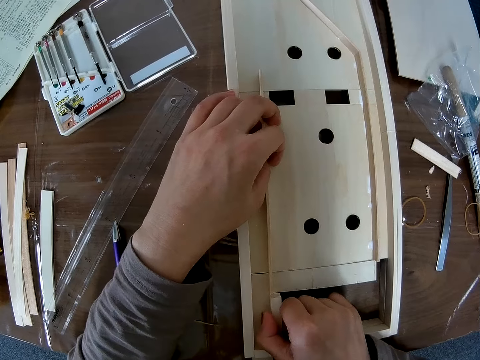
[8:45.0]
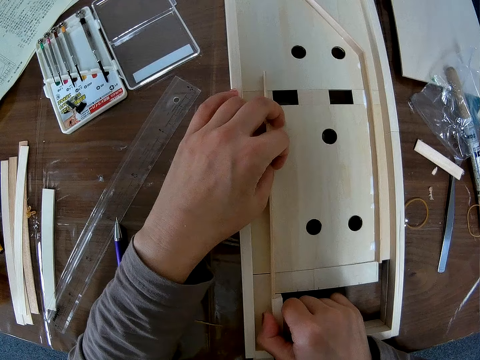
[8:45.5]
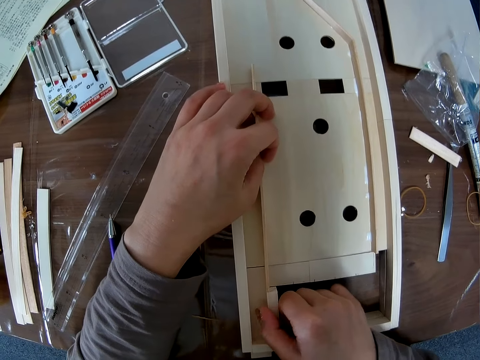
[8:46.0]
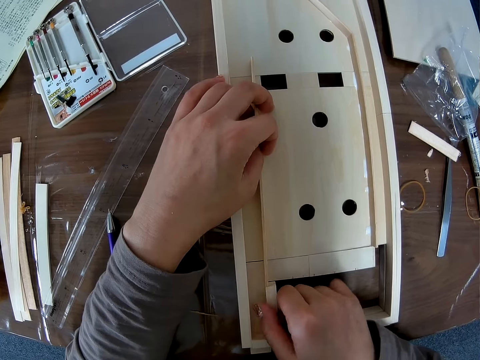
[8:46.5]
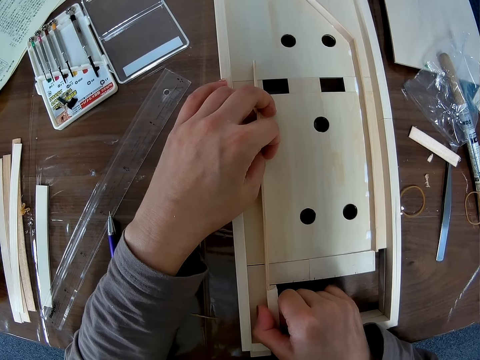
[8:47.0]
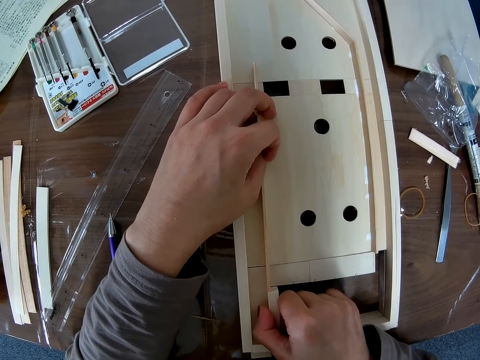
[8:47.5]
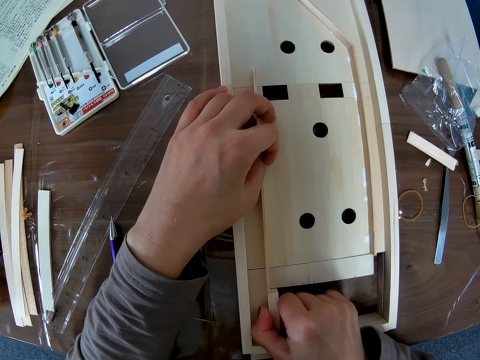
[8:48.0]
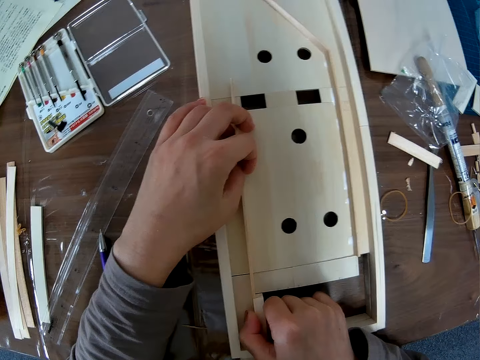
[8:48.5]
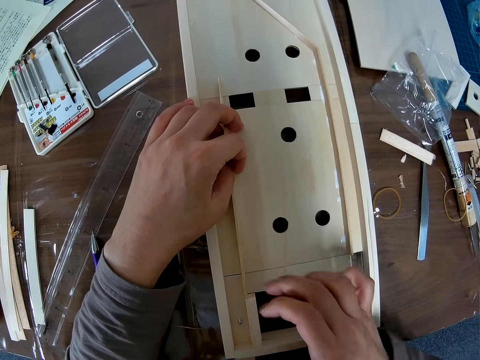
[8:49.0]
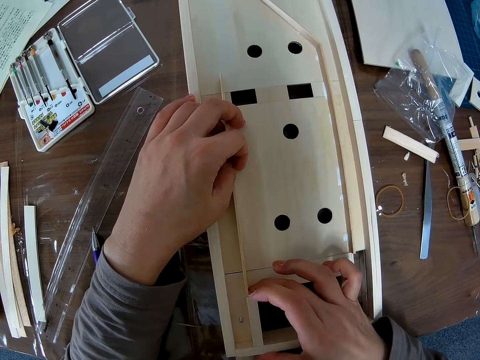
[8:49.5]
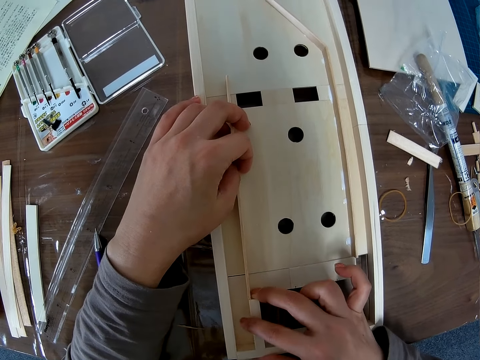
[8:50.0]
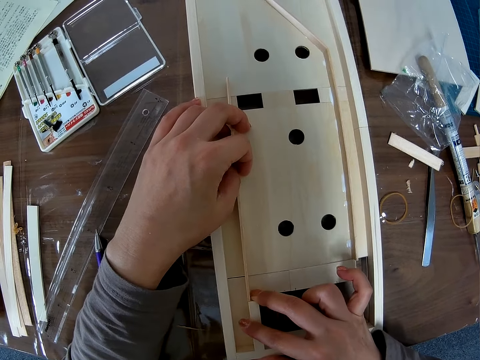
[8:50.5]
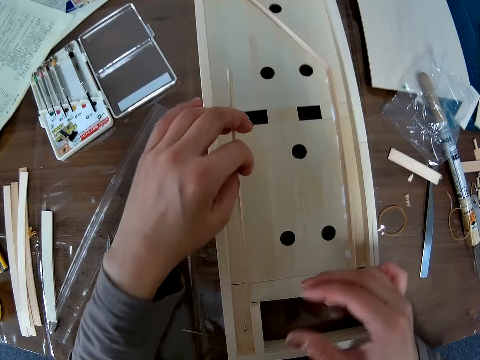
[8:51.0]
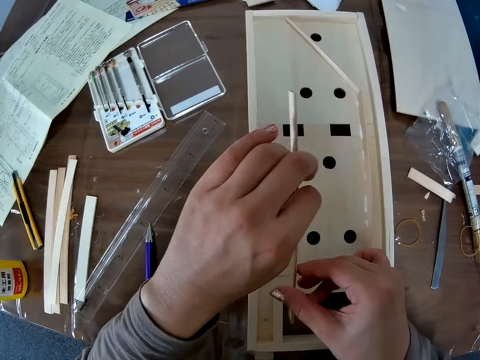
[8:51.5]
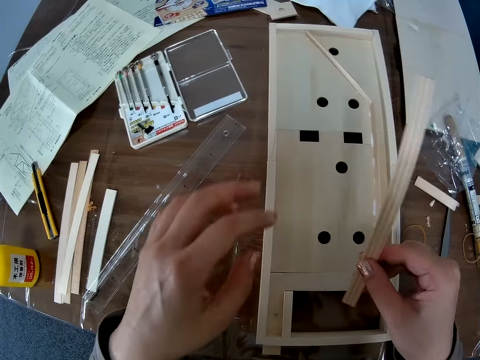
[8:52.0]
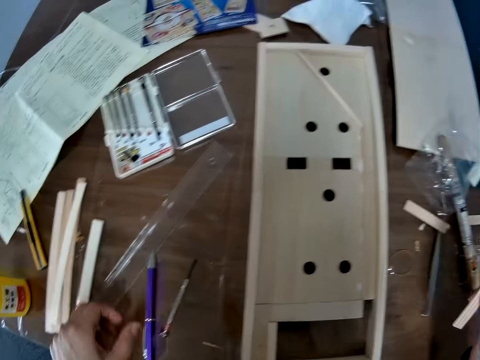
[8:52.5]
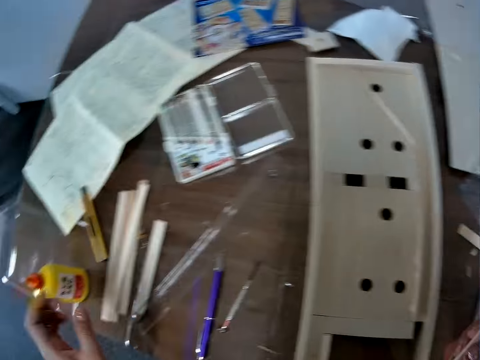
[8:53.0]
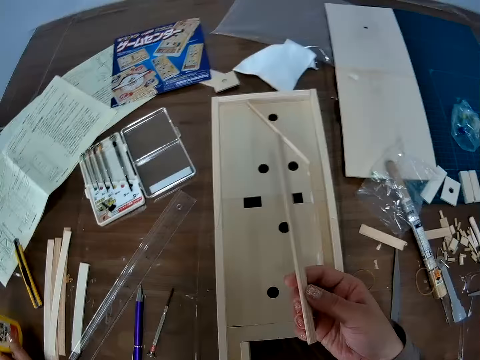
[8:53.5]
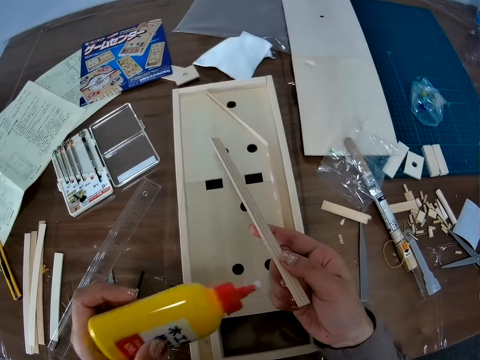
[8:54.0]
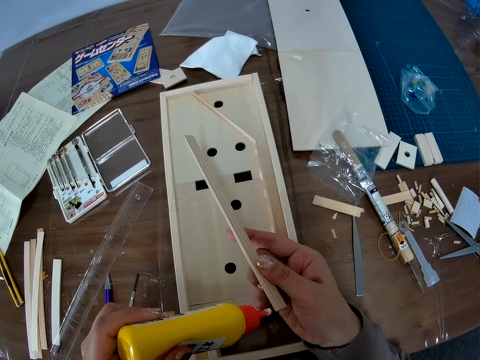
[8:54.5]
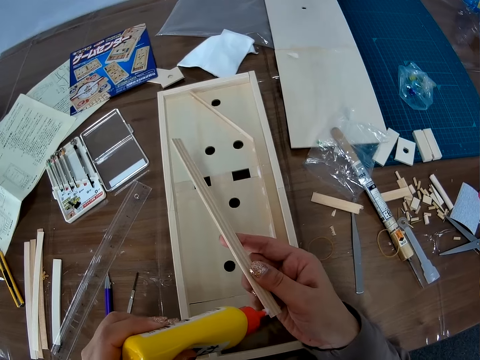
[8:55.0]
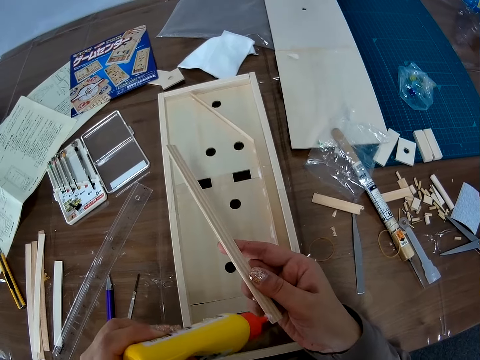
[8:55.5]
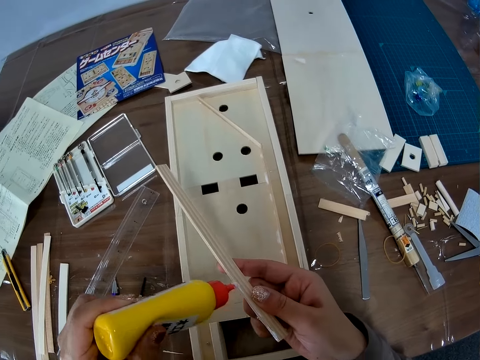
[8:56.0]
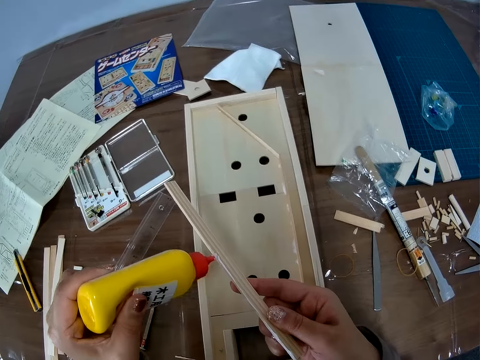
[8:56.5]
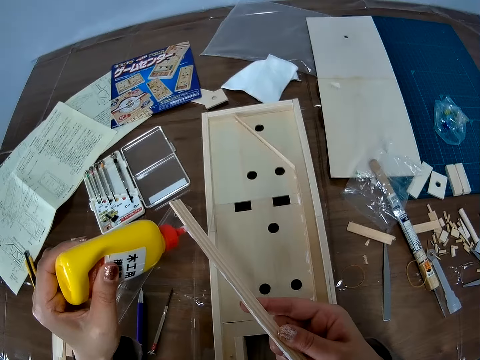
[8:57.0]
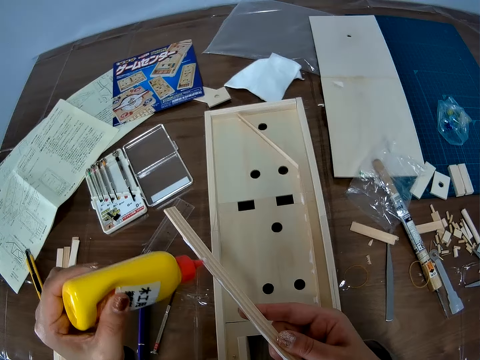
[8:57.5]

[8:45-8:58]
The camera wearer removes a woodcraft piece. They pick up the bottle of glue on the table. They apply the glue on the piece of wood.

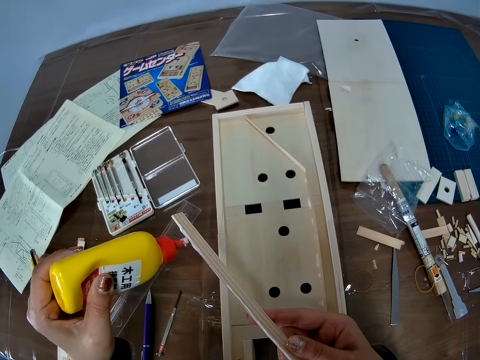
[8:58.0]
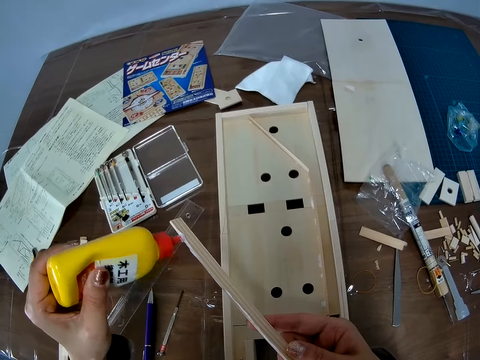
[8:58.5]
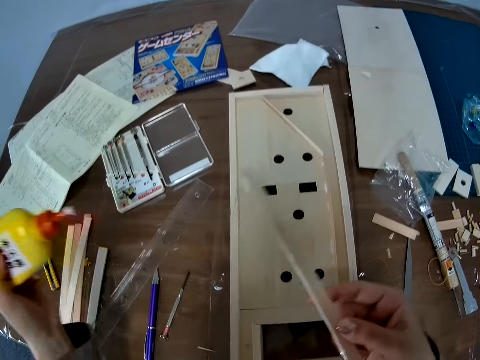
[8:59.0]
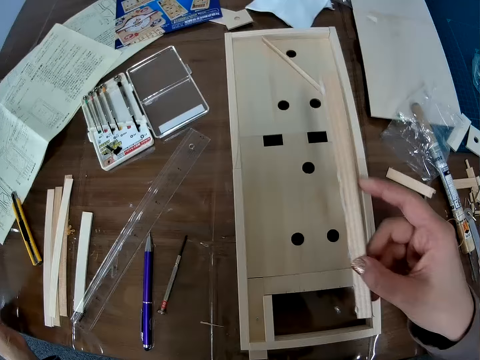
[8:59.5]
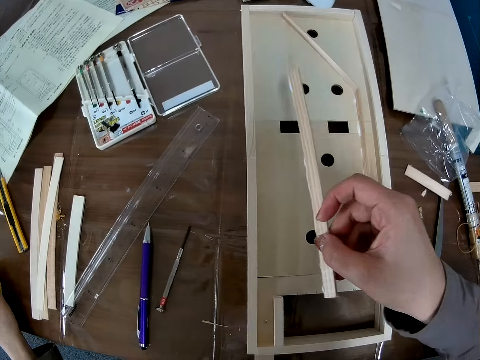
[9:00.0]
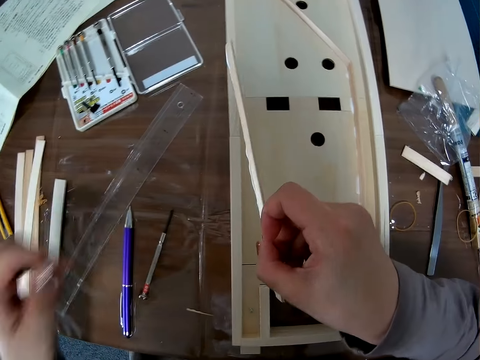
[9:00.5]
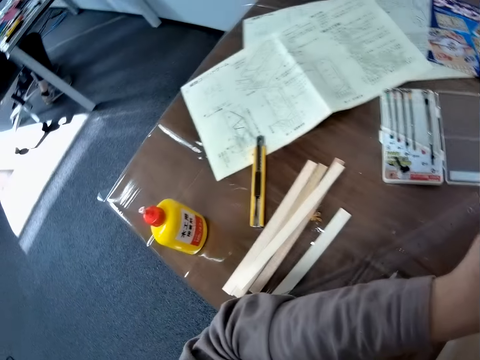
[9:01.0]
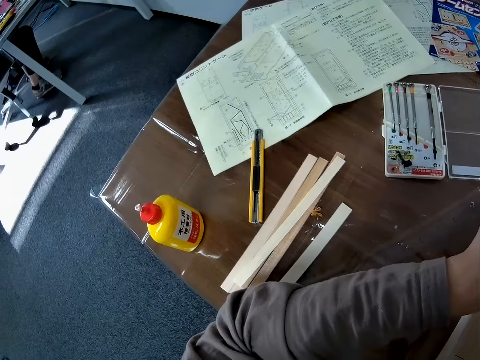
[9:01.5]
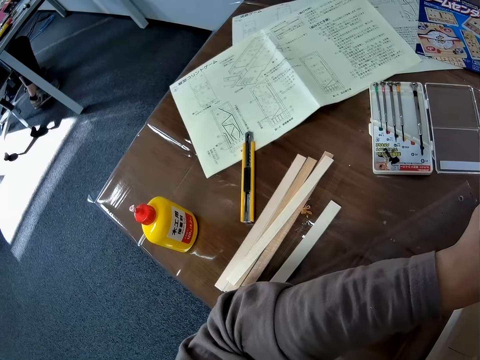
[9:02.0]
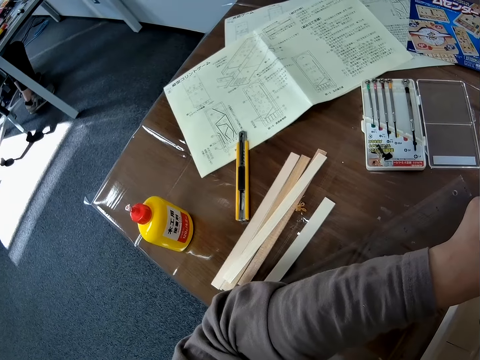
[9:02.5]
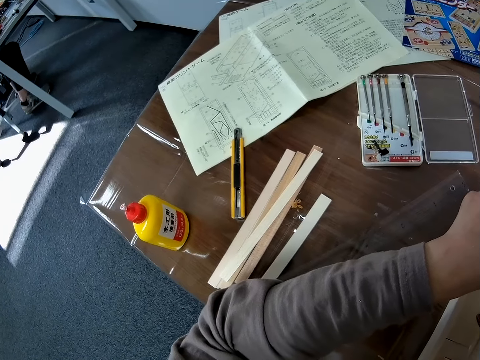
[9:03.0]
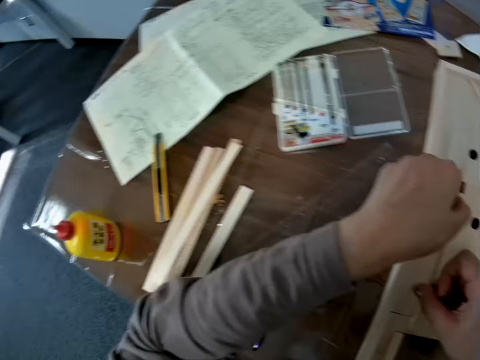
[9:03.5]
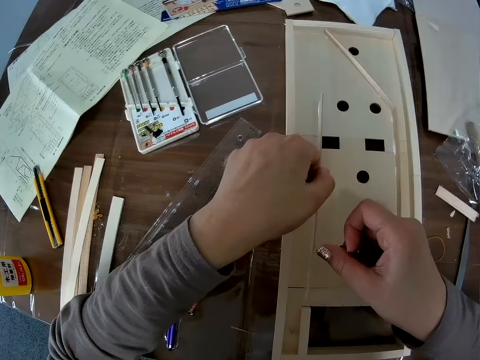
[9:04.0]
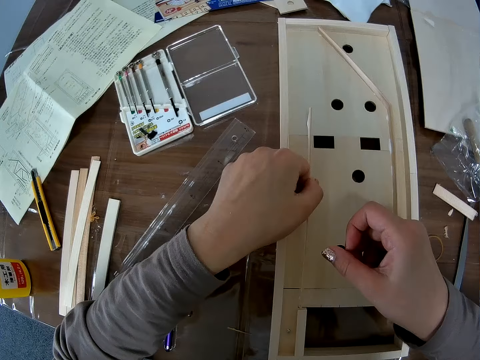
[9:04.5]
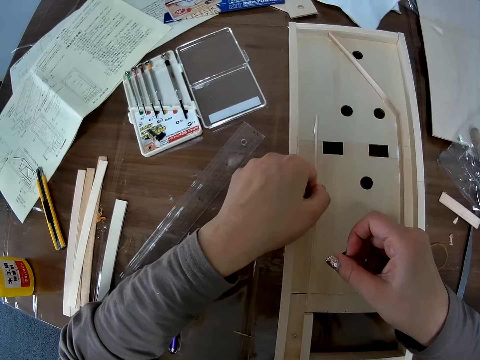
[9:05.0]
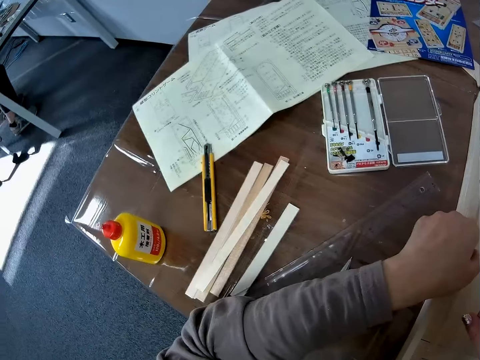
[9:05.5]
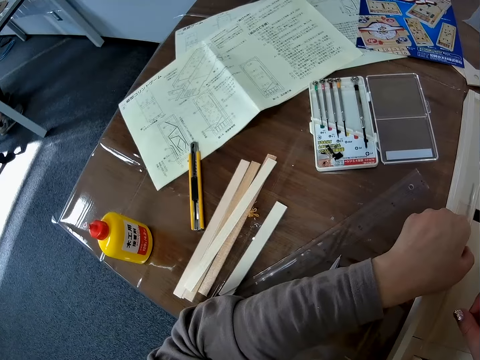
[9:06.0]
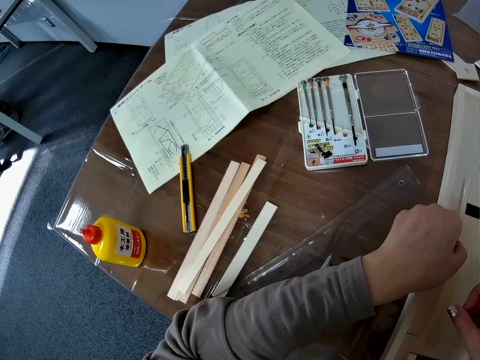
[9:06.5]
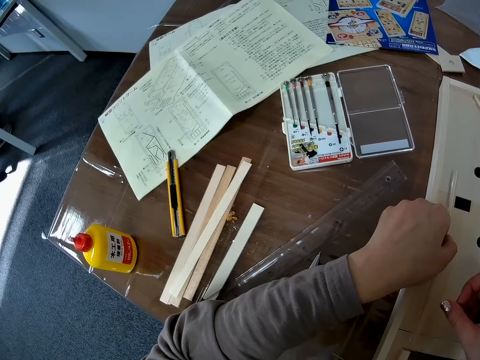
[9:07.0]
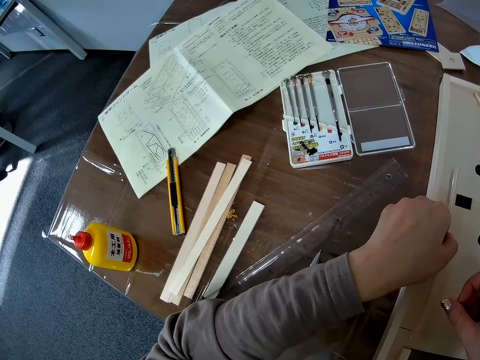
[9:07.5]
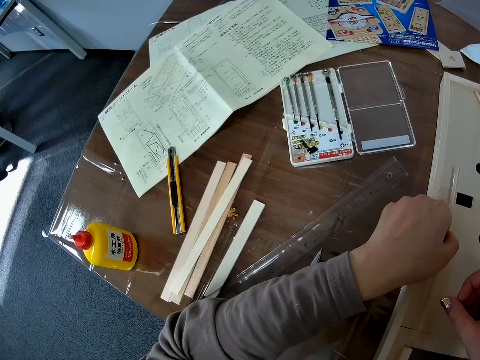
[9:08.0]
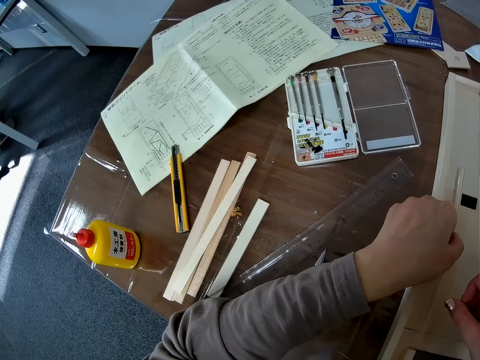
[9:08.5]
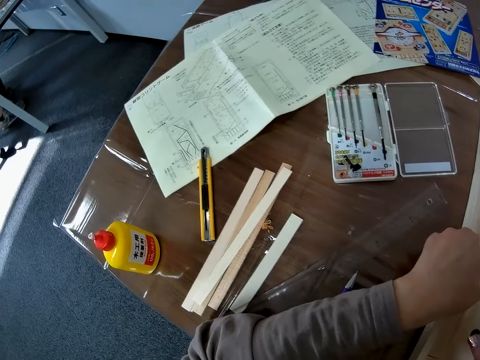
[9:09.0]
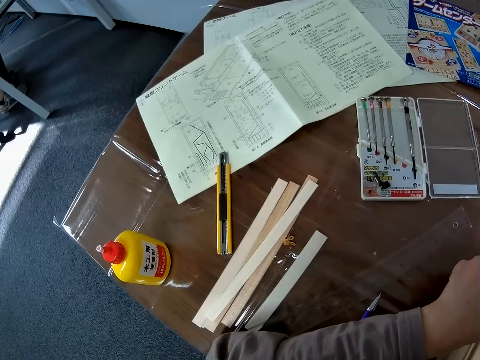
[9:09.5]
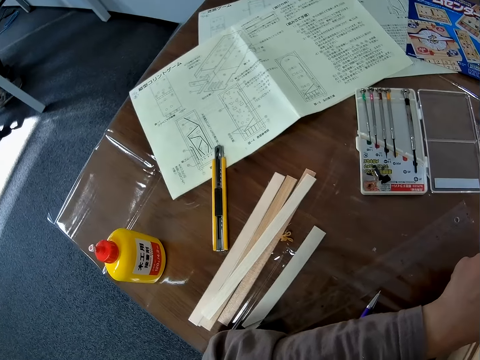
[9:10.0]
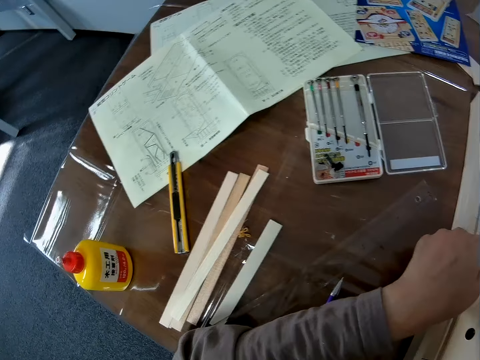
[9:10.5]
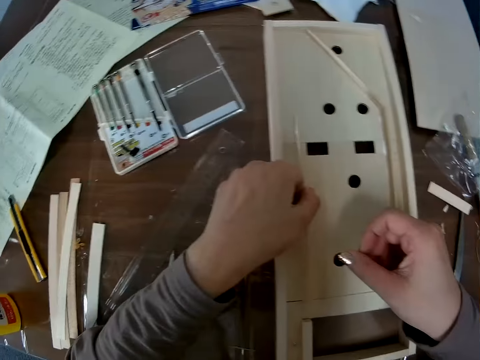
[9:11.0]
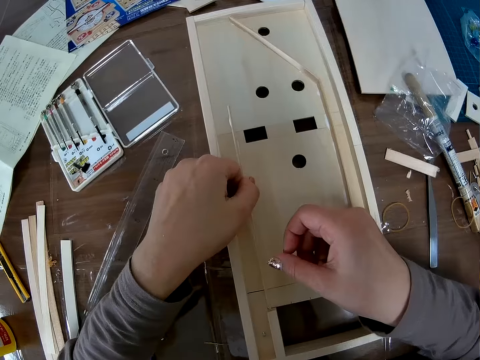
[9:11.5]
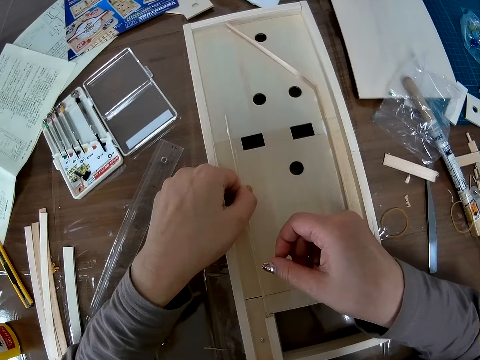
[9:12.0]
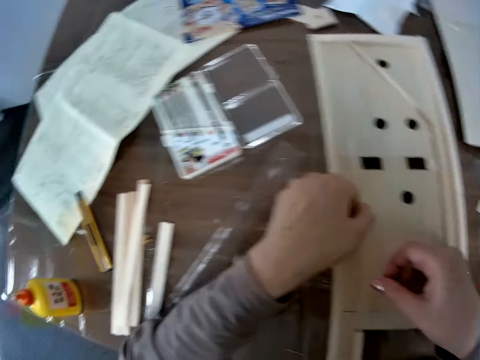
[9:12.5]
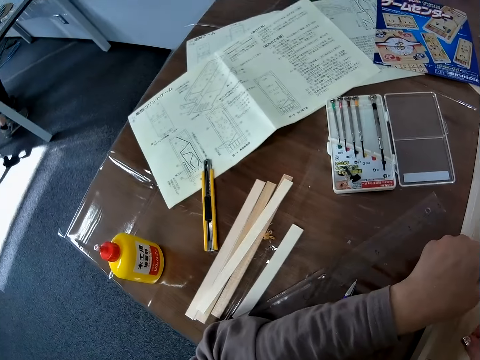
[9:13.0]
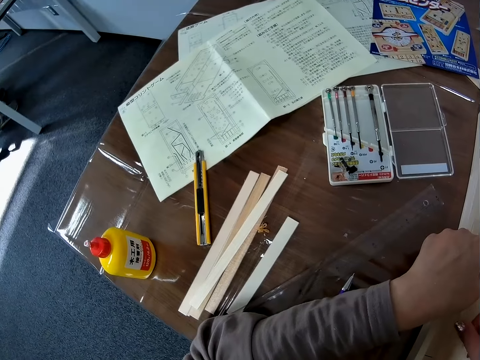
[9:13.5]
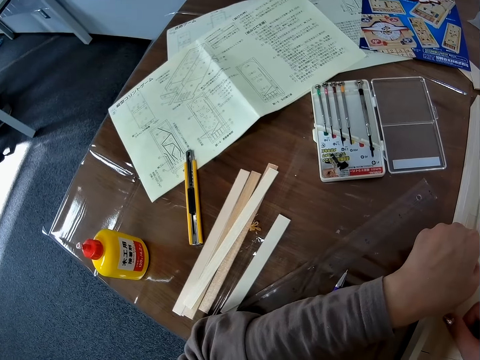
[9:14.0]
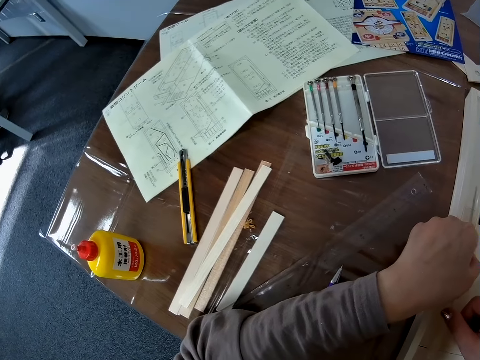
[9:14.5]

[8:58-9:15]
The camera wearer drops the bottle of glue on the table. They hold a woodcraft piece. They look at the manual. They put the piece of wood in the wooden craft. They look at the manual. They stick the woodcraft piece. They look at the manual. They hold the woodcraft piece onto the woodcraft board. They look at the manual.
